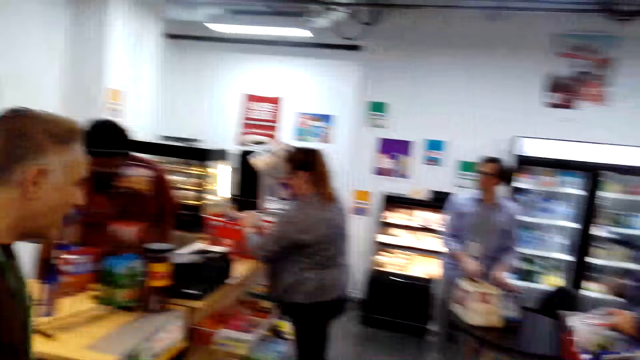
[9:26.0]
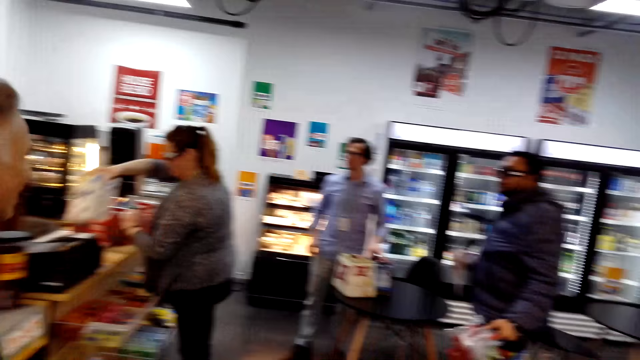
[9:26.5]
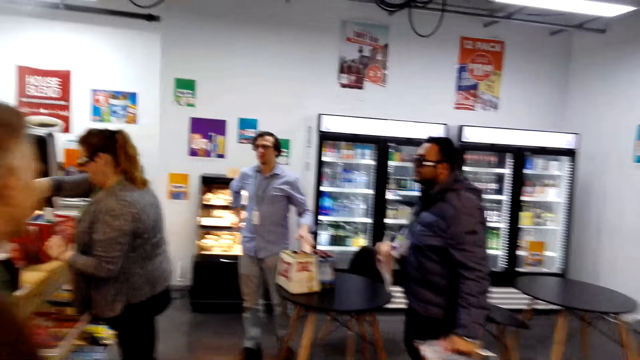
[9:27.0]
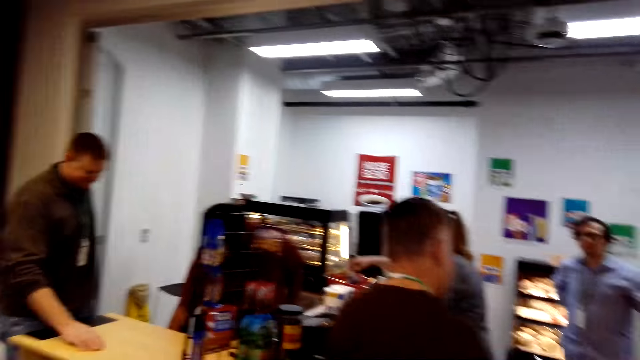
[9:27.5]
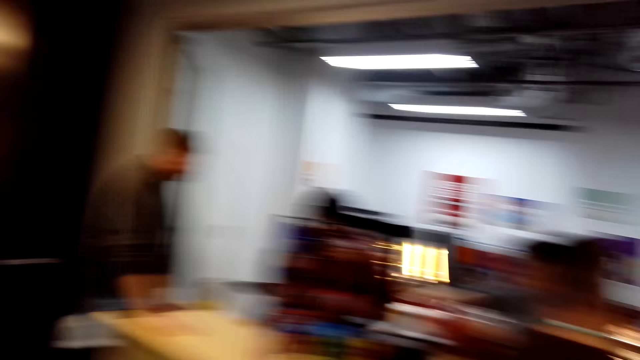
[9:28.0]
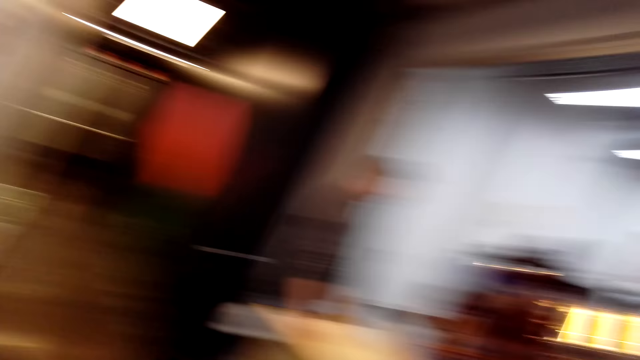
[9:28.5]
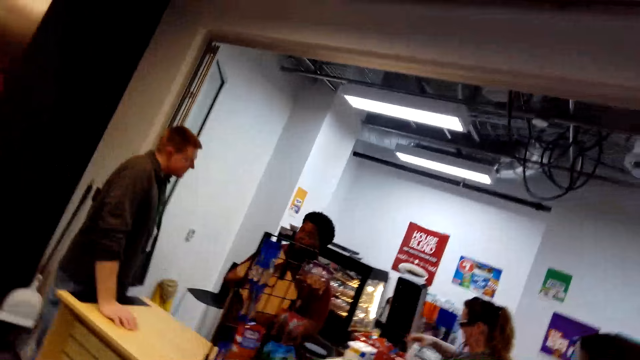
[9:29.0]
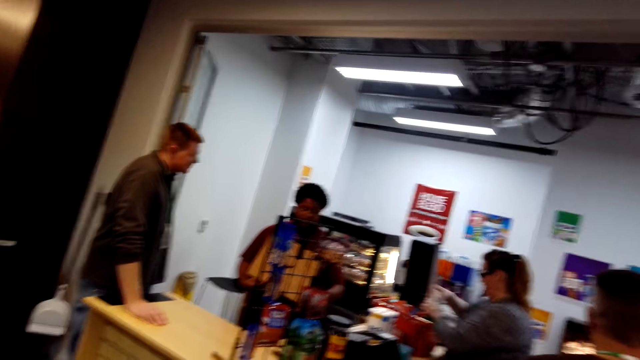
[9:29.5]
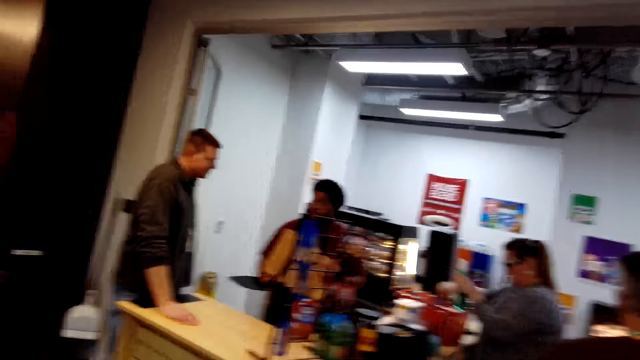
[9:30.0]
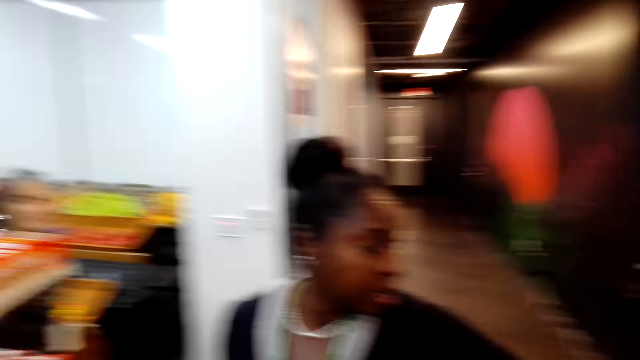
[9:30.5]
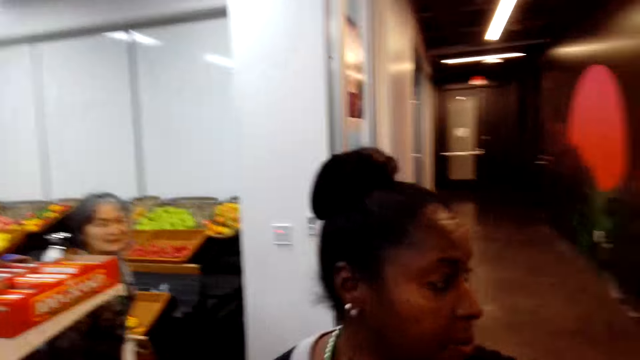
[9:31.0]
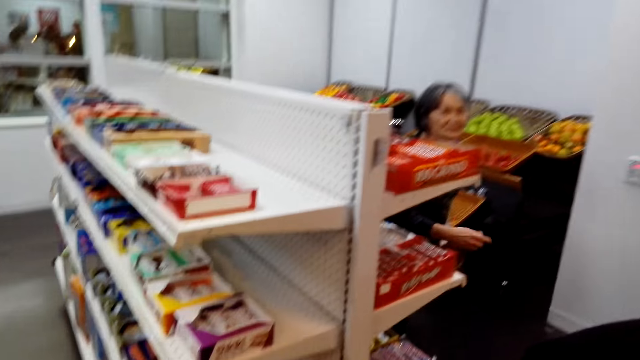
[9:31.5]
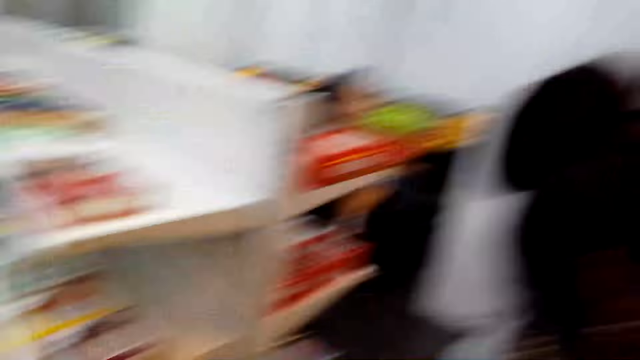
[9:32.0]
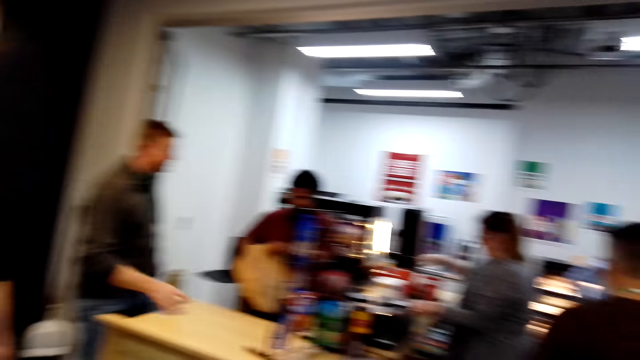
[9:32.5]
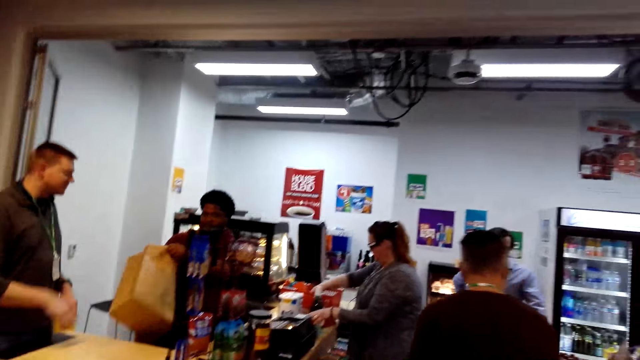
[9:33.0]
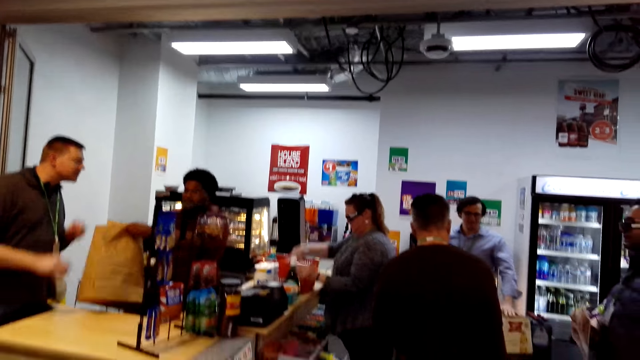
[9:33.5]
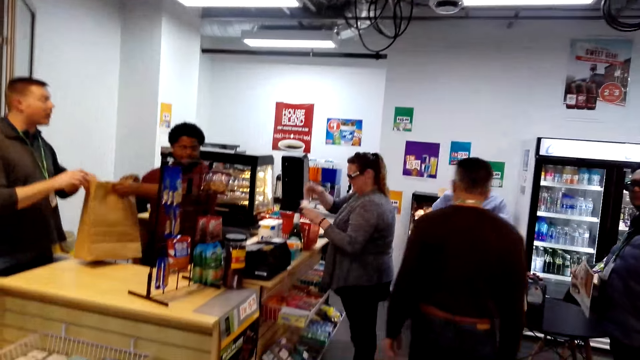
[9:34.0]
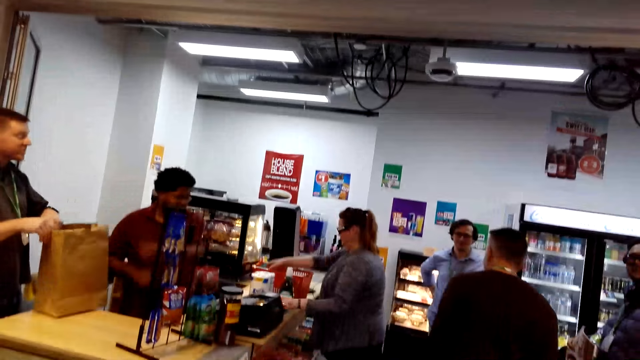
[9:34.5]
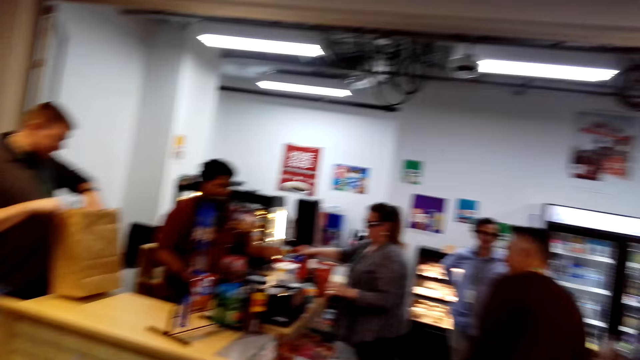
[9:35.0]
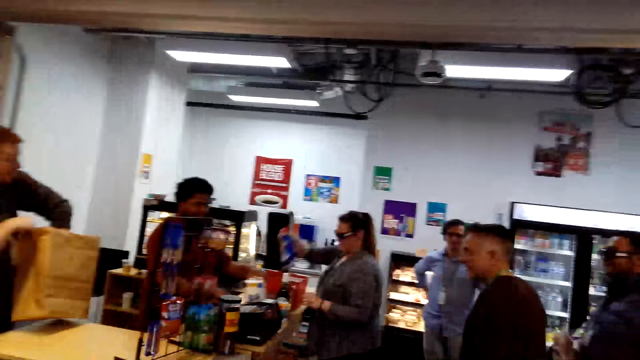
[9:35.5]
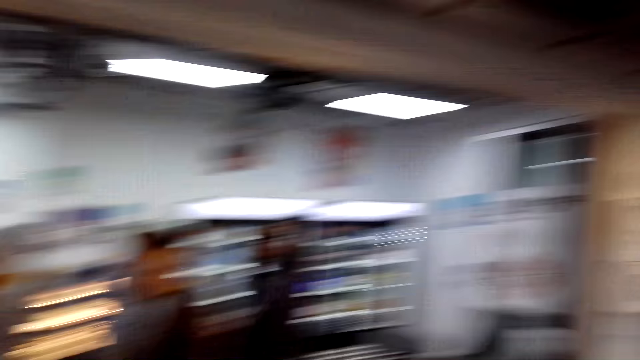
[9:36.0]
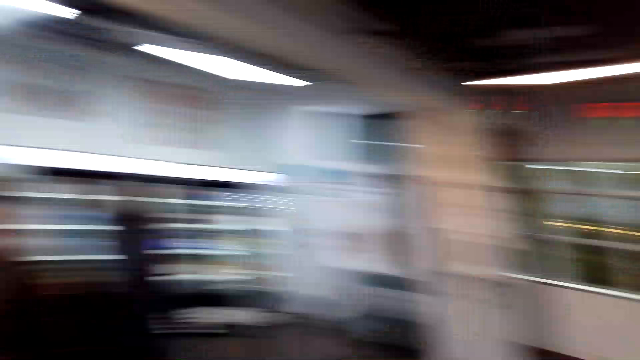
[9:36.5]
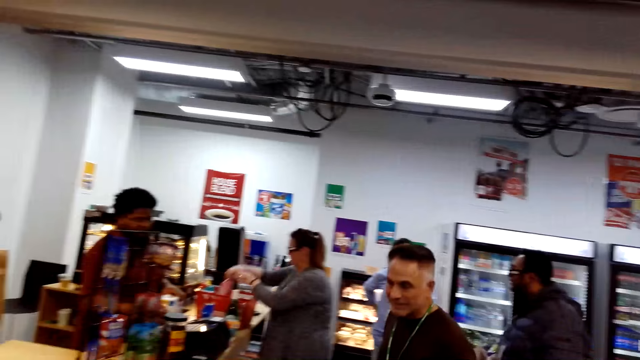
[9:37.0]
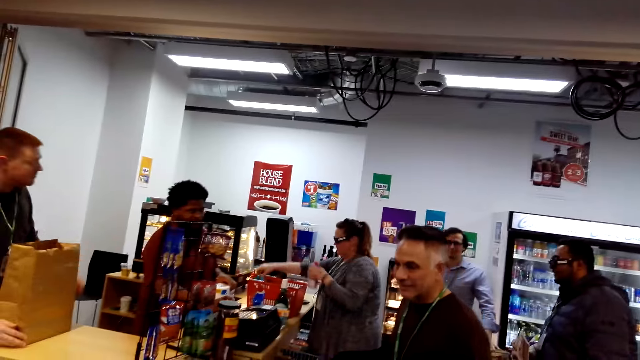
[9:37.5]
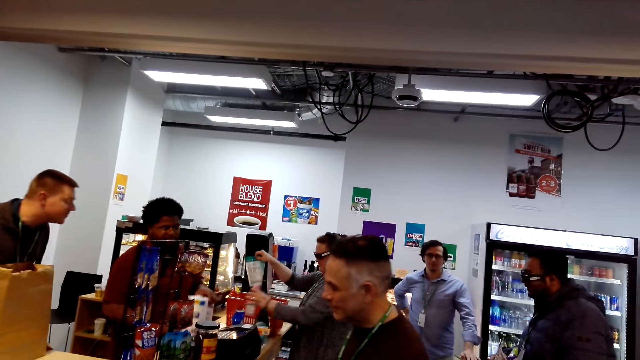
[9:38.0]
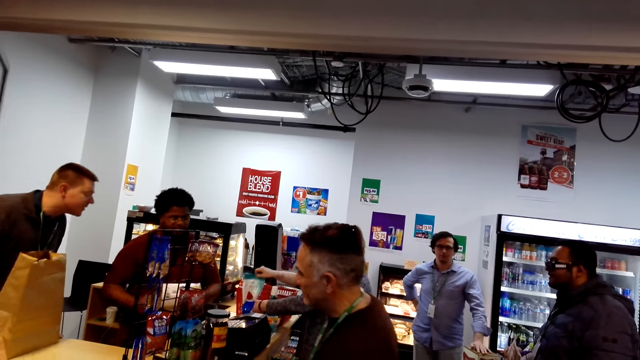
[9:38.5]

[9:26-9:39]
A person scans the shopping at the counter. A man walks in the room. Another person stands with shopping near the counter. Another person stands with shopping near the counter. Another person sorts the shopping at the counter. Another person stands near the counter.

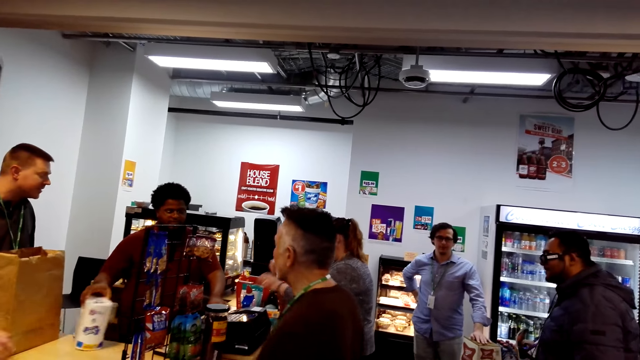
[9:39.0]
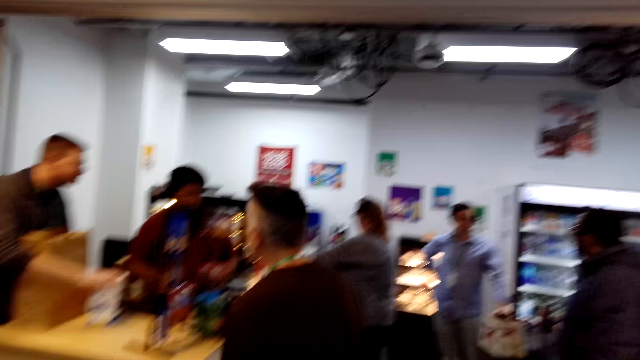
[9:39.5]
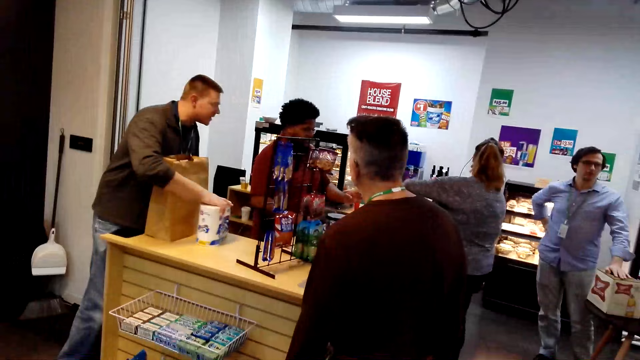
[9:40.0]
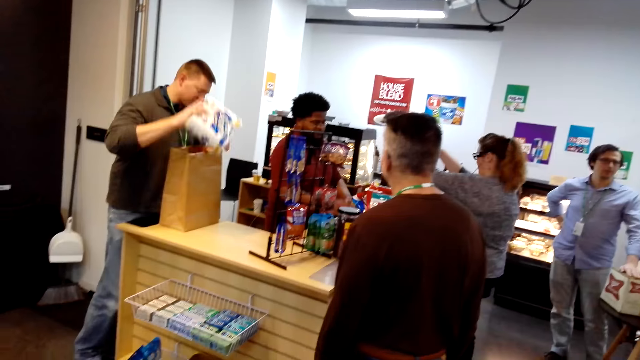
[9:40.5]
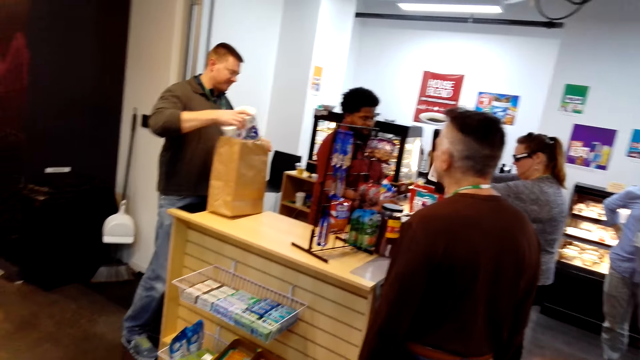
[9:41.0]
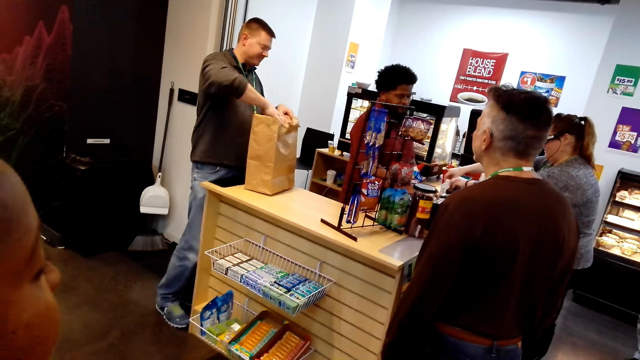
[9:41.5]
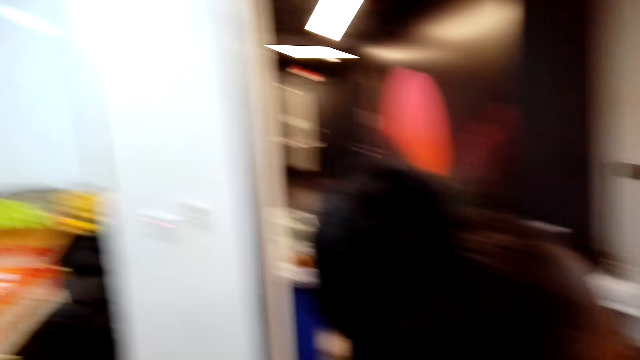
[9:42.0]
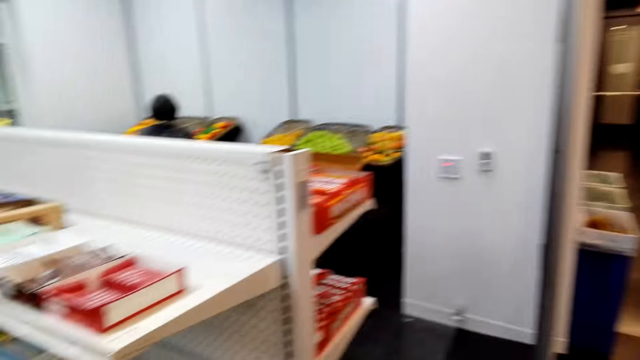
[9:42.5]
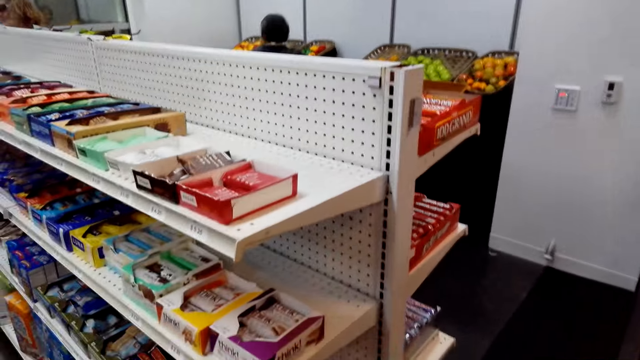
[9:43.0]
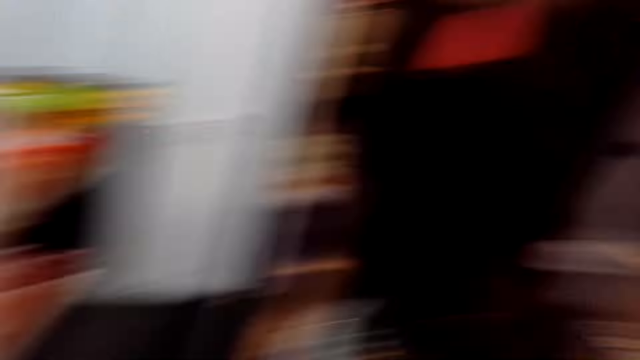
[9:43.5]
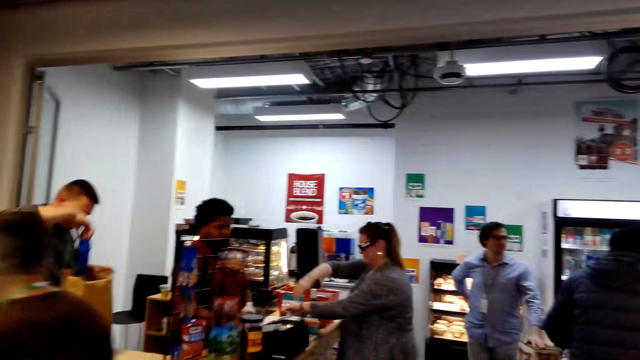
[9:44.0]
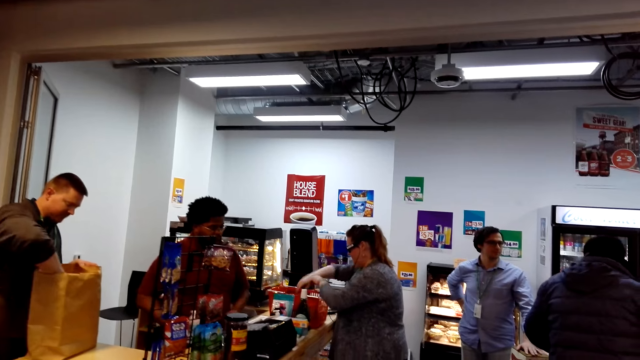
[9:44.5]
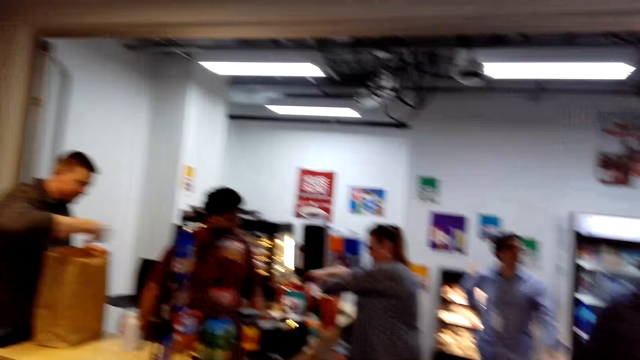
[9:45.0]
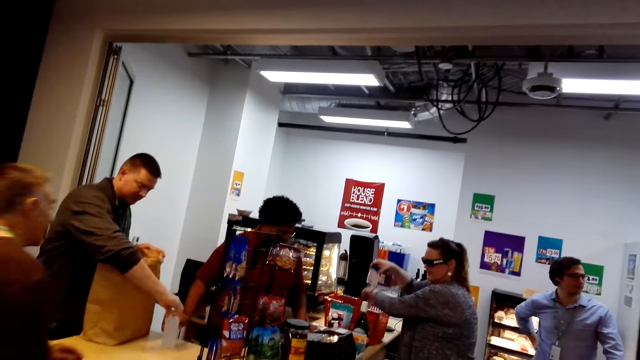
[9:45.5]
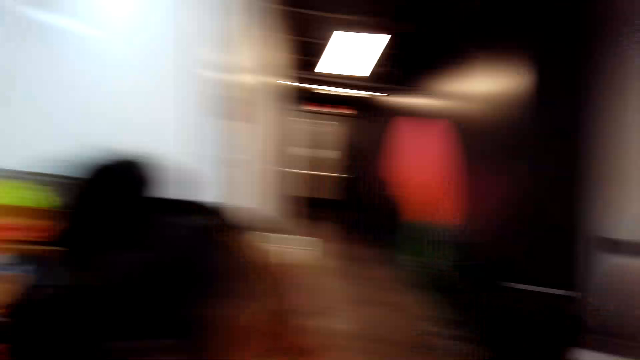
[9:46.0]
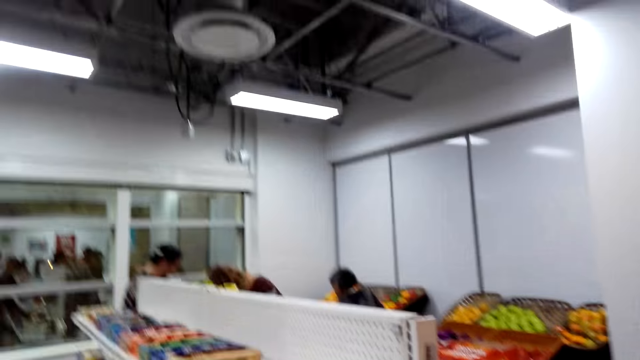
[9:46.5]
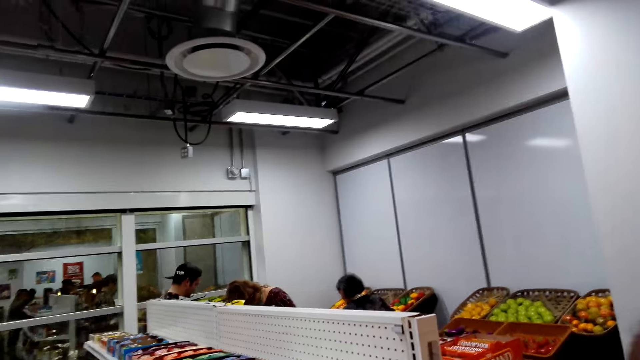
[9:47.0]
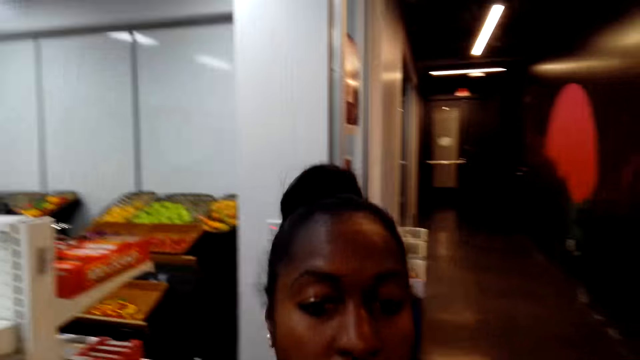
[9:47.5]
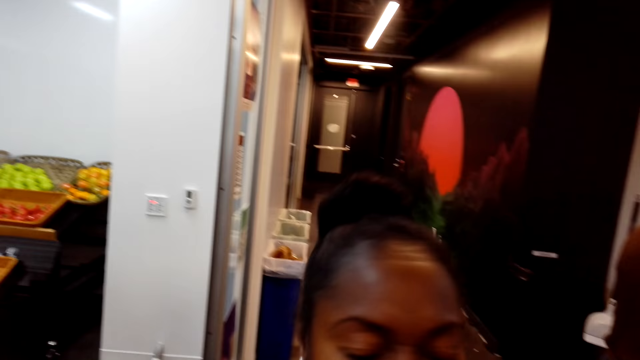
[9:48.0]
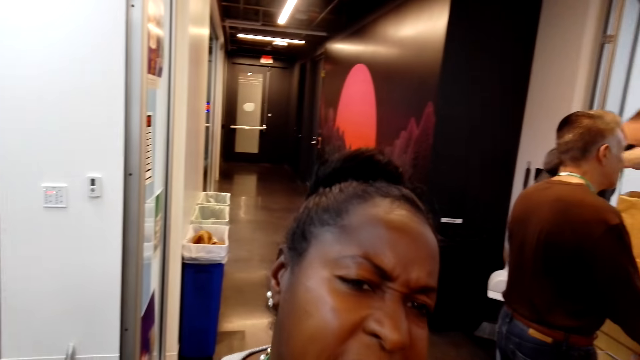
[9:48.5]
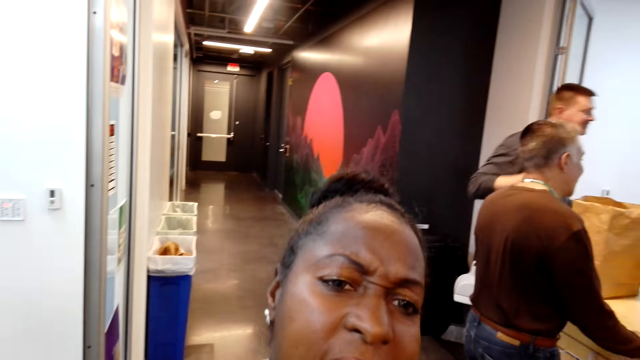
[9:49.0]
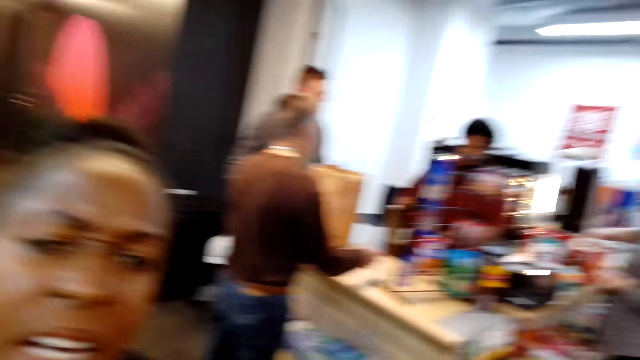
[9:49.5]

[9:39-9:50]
A person packages the shopping at the counter. A man looks at the cashier. Another person walks in the supermarket. The camera wearer turns around. A woman converses. Another person picks up a shopping bag from the counter.
